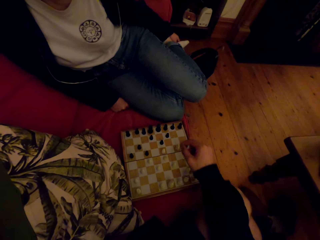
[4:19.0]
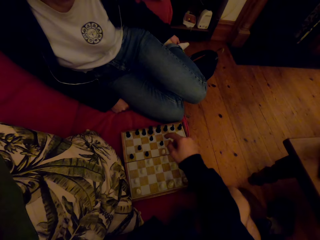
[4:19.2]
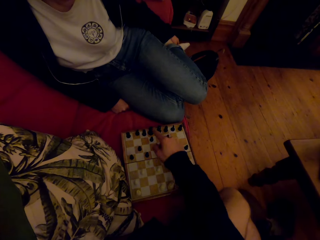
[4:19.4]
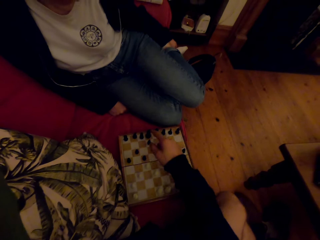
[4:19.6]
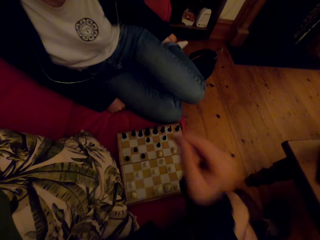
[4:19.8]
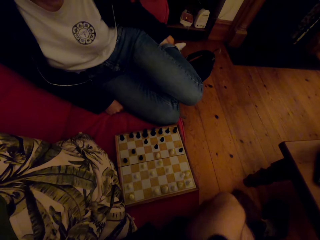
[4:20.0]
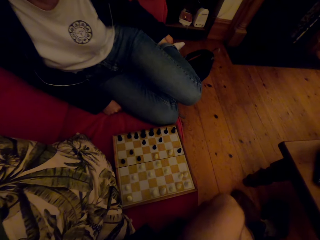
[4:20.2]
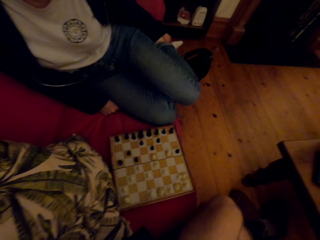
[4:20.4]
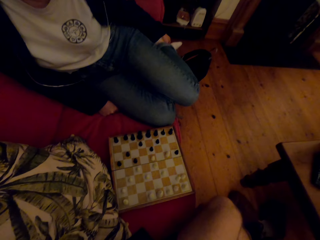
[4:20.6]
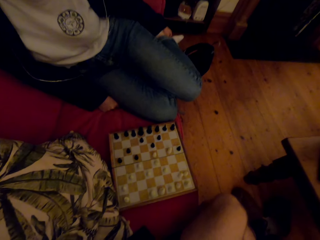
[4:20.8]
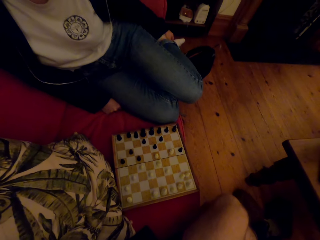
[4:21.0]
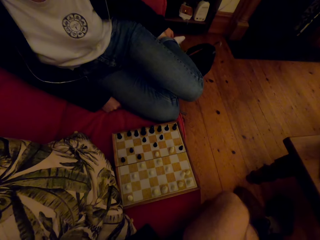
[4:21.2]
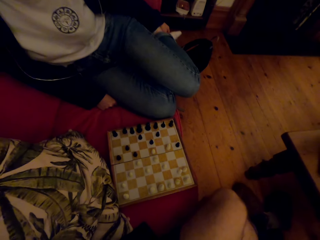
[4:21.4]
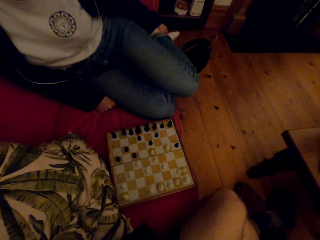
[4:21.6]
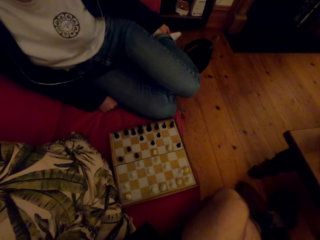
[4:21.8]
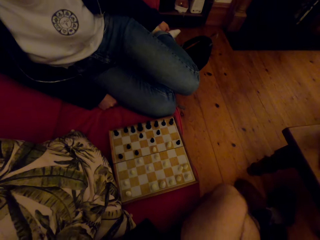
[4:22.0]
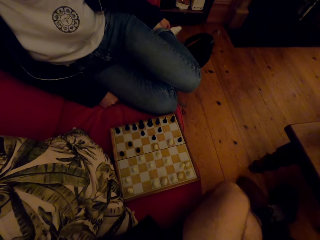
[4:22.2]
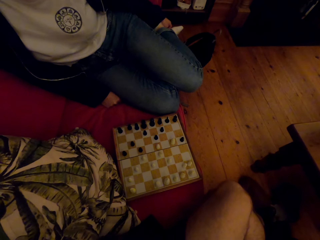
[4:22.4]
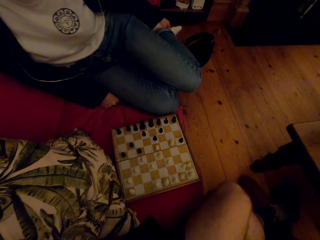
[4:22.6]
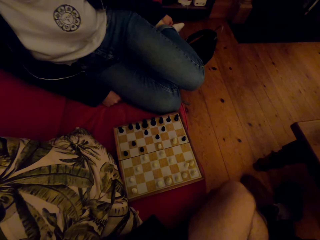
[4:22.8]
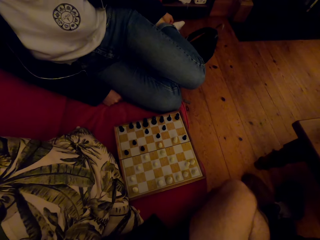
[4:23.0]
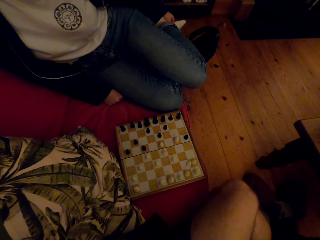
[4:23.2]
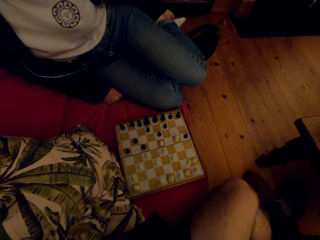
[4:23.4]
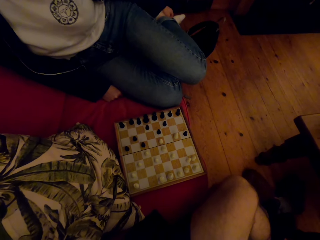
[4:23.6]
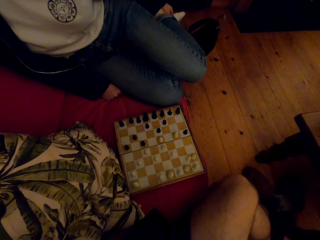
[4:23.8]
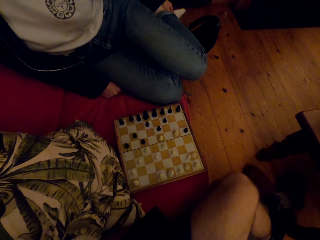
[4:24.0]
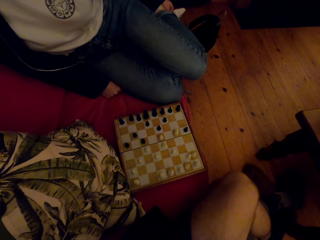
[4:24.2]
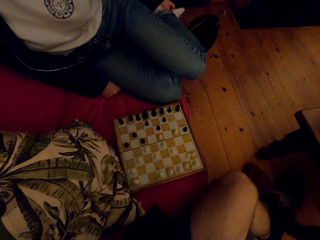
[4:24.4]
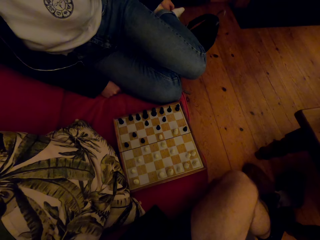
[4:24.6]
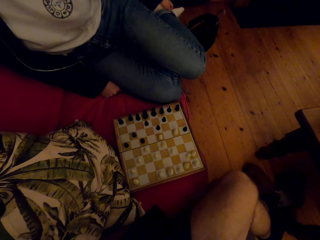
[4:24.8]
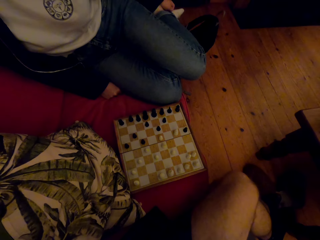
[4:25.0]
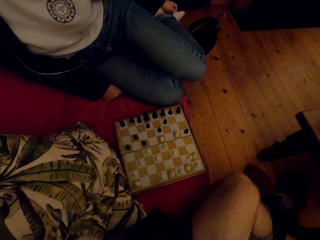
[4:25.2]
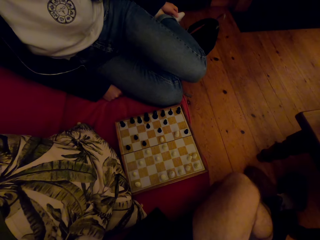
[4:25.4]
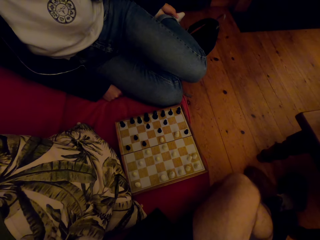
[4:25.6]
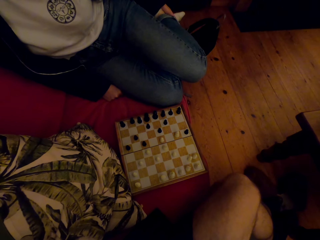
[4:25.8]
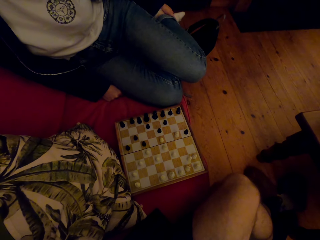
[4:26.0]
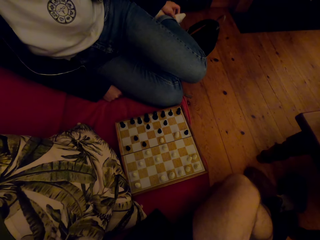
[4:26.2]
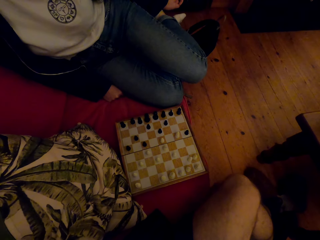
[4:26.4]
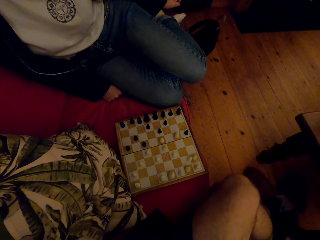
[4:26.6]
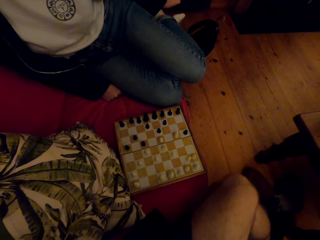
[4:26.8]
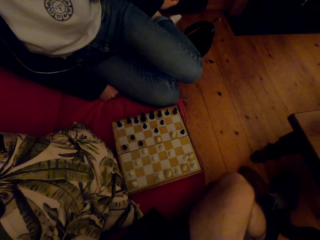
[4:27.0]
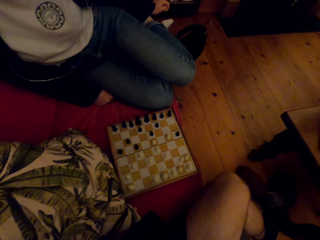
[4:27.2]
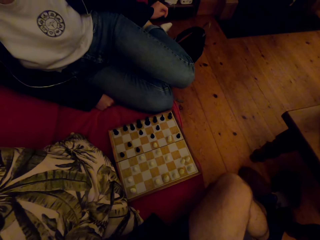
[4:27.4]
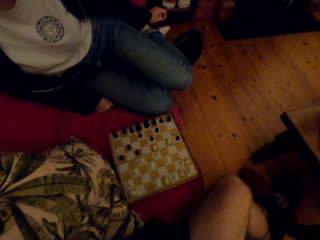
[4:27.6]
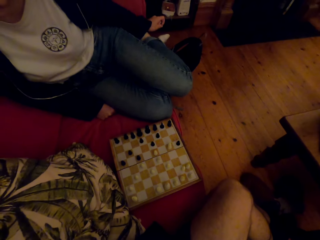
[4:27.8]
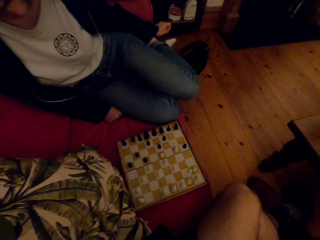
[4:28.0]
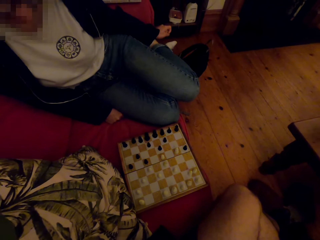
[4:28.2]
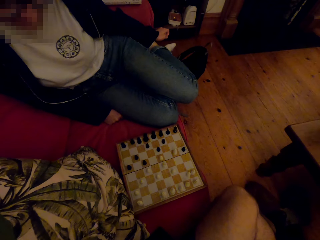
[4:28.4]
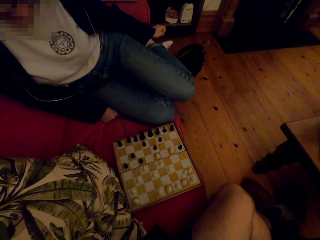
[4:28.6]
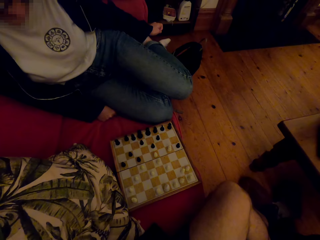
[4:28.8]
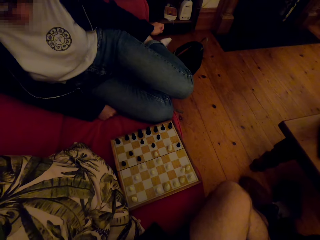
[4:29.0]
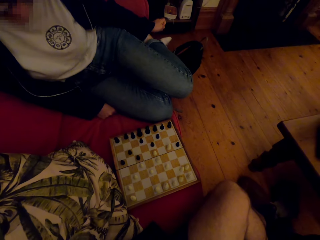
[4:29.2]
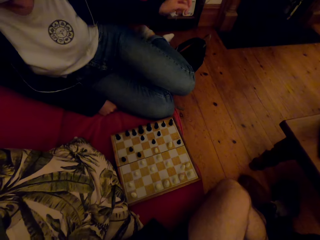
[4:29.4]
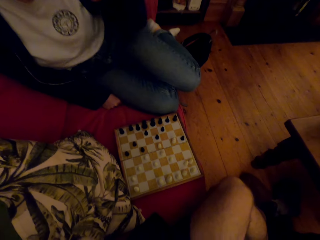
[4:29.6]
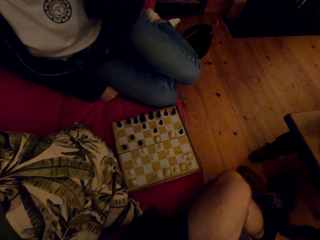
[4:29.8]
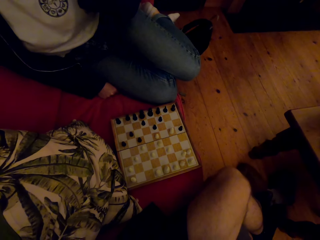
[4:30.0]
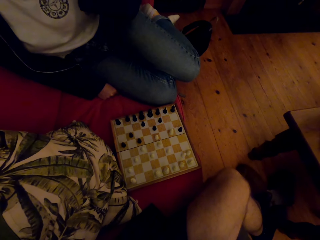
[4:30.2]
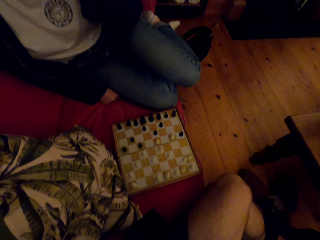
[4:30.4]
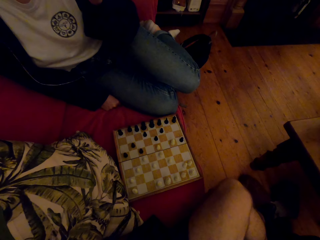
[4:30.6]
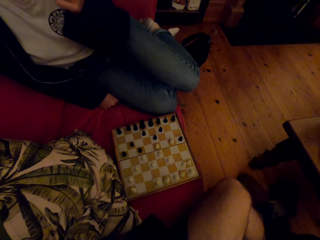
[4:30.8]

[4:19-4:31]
The camera wearer raises the hand.

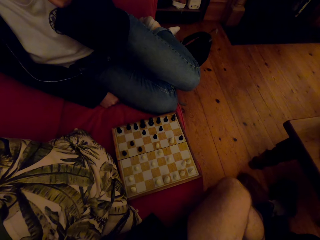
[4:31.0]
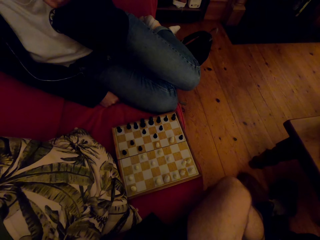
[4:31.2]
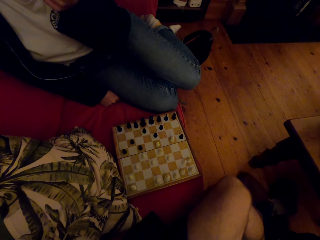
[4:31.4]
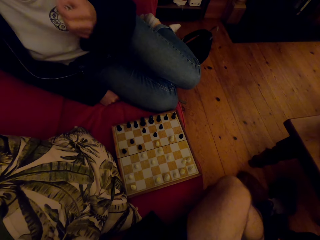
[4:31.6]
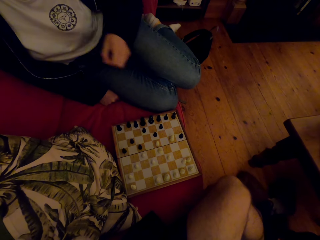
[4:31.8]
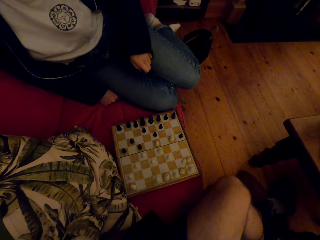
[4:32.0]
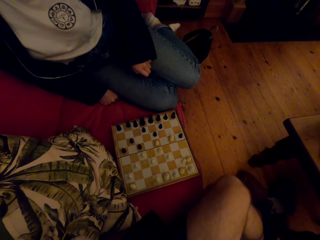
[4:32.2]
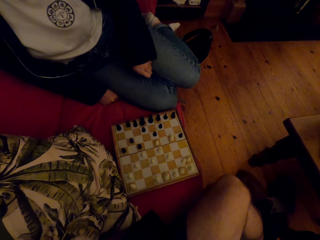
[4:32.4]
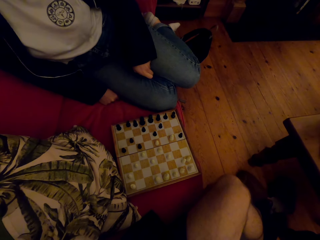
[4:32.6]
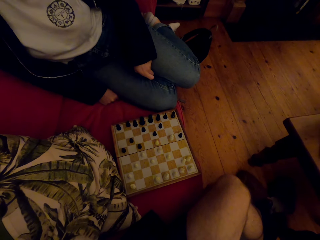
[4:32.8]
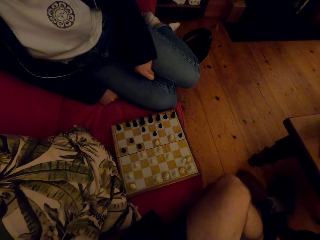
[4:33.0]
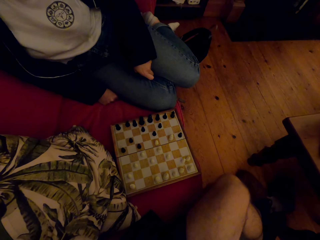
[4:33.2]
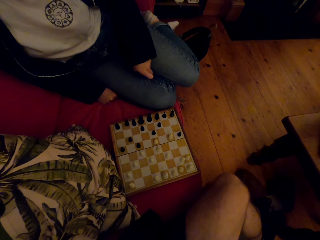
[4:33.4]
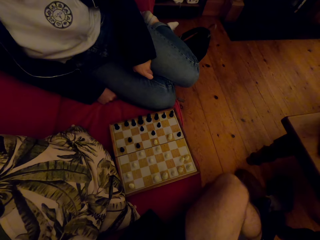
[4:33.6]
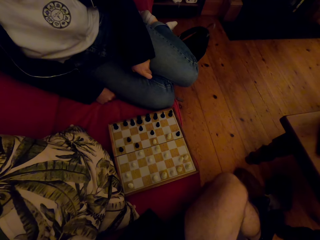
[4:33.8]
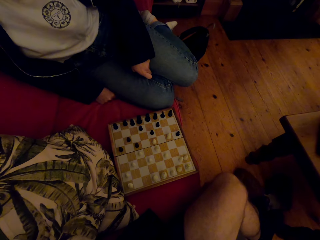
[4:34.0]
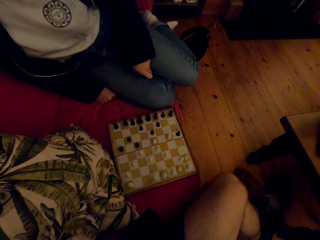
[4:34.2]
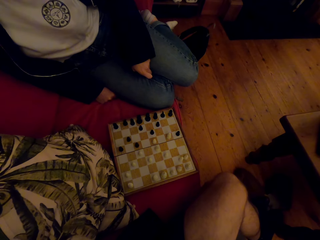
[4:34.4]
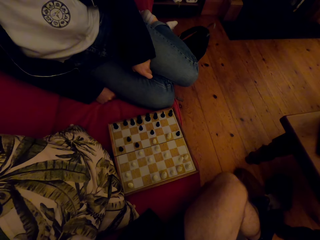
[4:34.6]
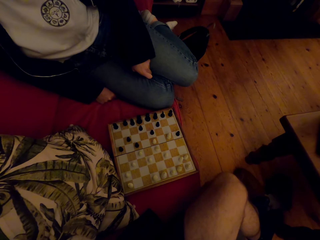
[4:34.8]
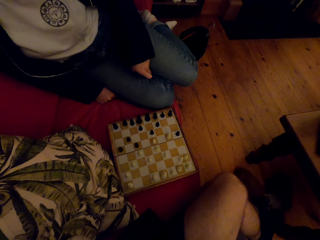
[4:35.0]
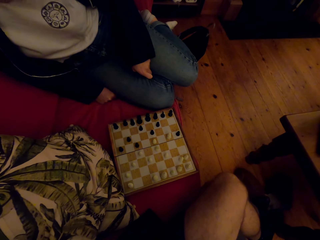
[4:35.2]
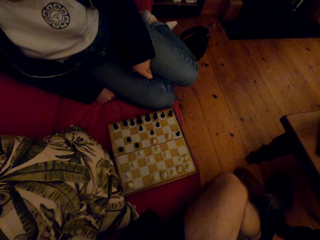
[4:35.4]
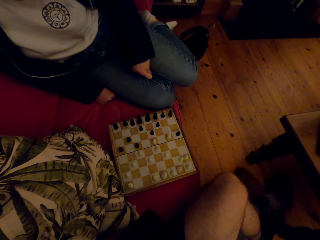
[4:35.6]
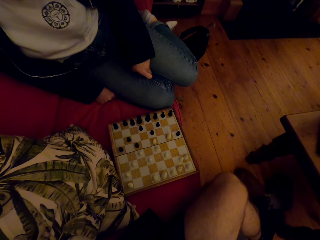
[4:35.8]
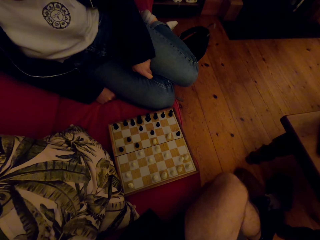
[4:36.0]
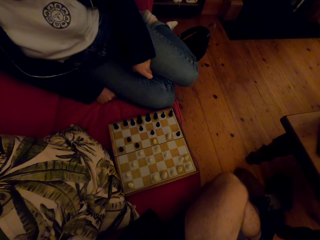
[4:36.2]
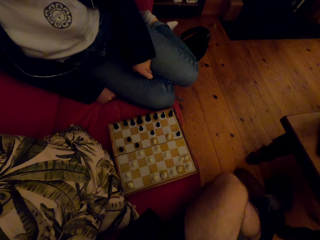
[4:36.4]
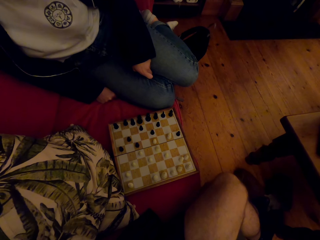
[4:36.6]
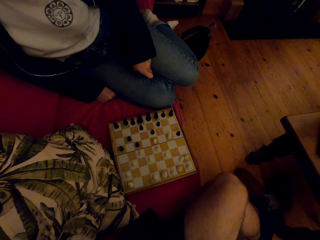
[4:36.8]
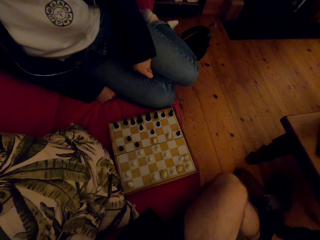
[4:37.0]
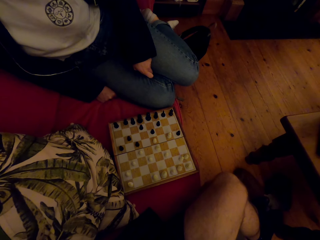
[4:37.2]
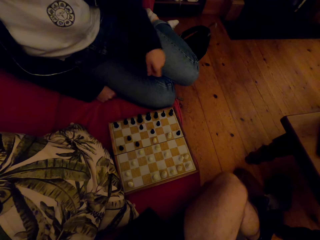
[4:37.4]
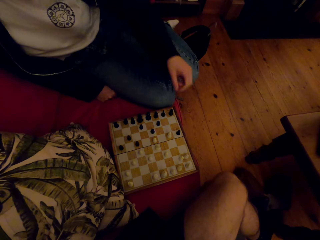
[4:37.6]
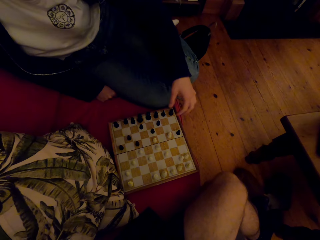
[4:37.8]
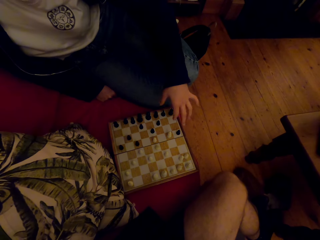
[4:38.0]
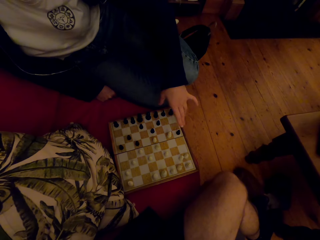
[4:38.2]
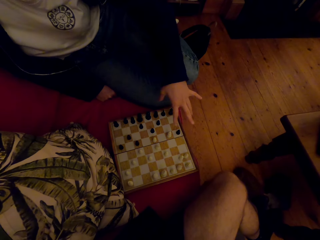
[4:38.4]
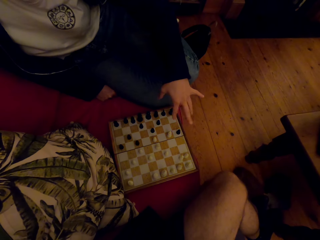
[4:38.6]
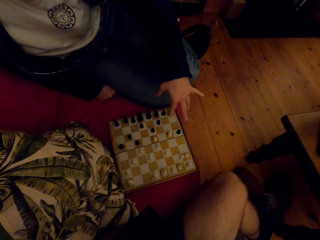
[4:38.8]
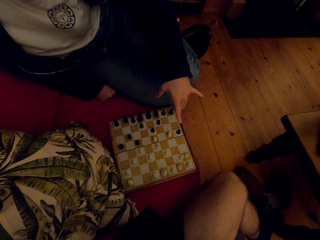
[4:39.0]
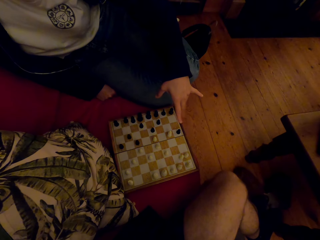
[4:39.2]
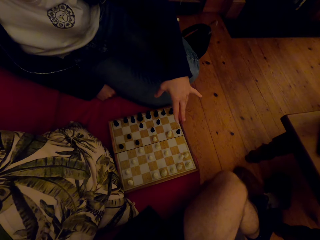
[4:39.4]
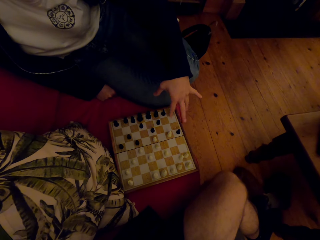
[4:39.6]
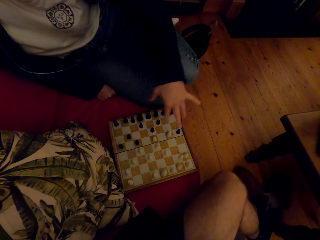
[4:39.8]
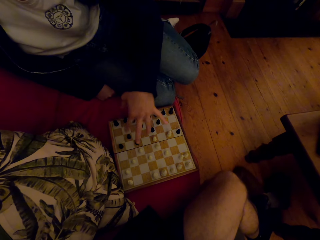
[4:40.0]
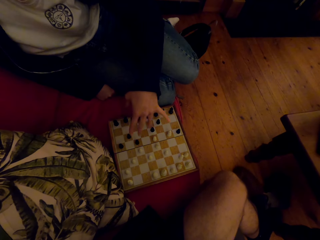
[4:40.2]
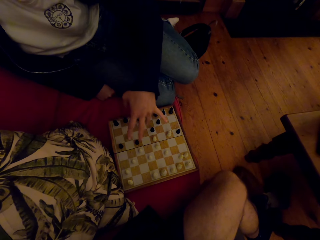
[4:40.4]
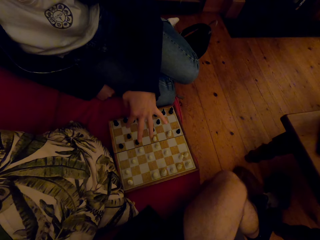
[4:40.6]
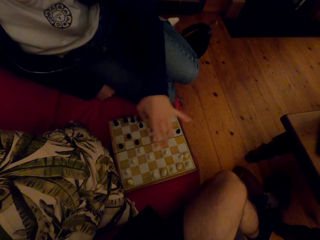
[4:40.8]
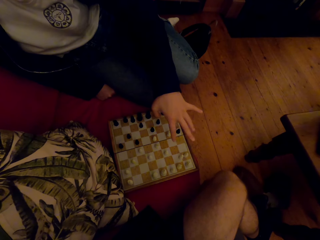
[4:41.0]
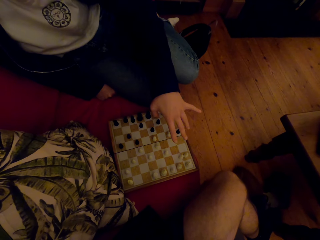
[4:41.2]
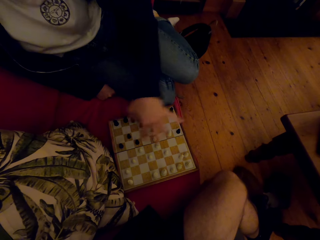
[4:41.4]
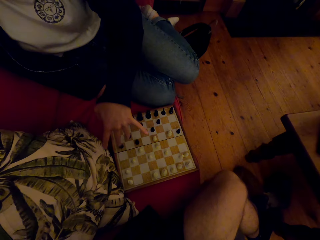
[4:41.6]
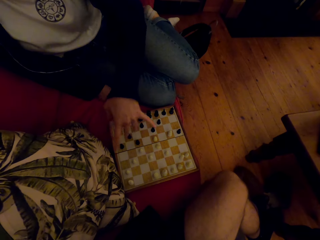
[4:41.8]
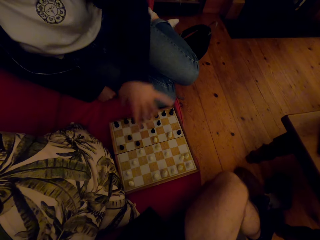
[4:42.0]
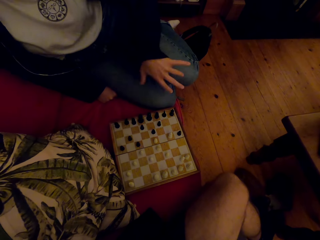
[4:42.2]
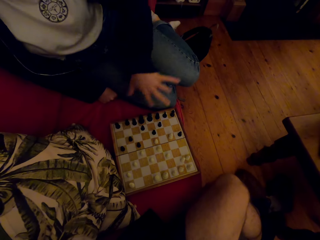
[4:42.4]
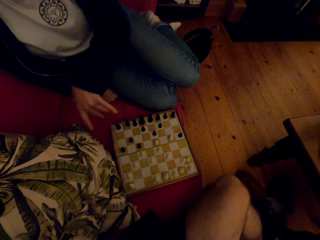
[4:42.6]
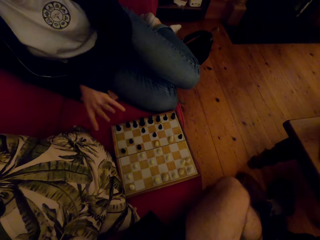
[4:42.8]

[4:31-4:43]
A person shakes the hand.
